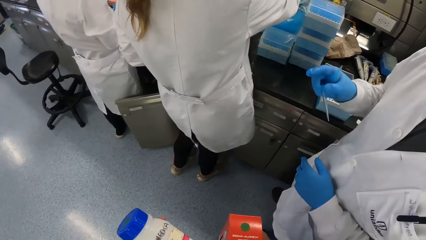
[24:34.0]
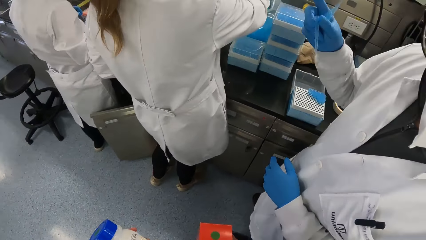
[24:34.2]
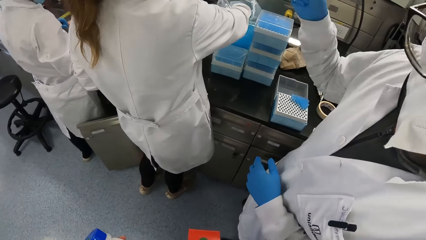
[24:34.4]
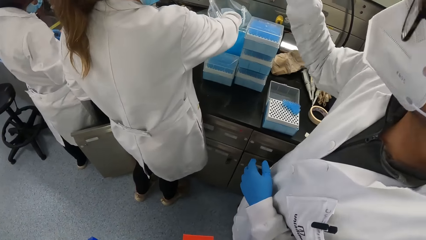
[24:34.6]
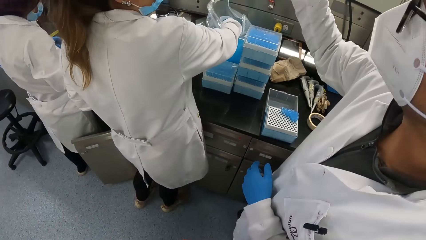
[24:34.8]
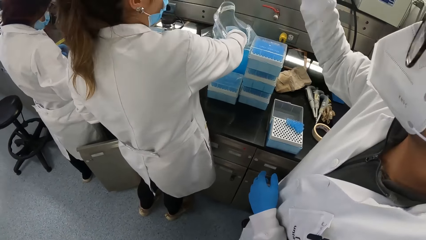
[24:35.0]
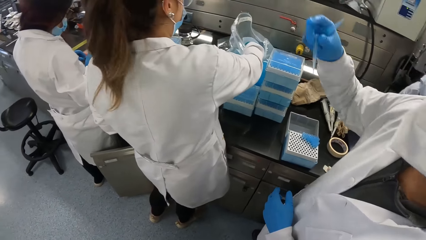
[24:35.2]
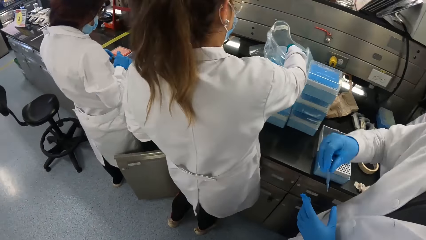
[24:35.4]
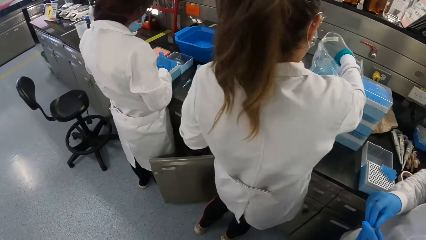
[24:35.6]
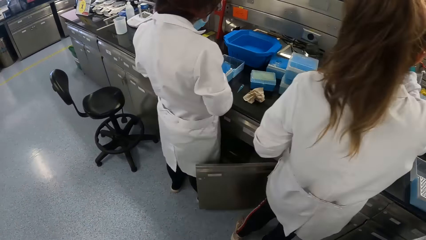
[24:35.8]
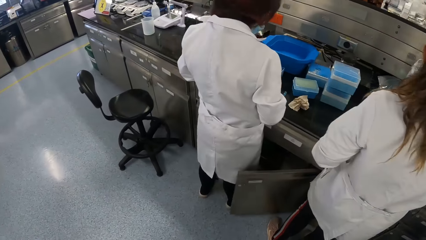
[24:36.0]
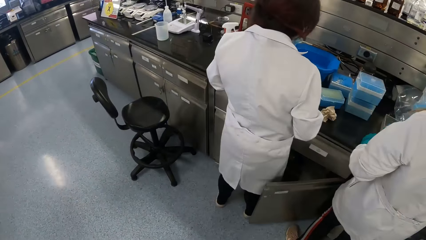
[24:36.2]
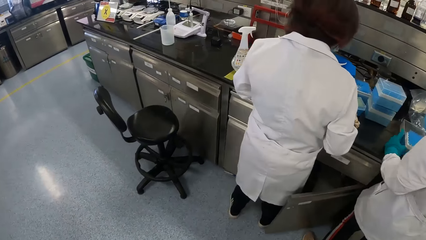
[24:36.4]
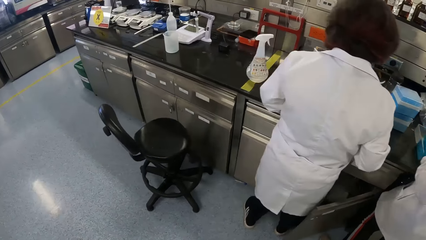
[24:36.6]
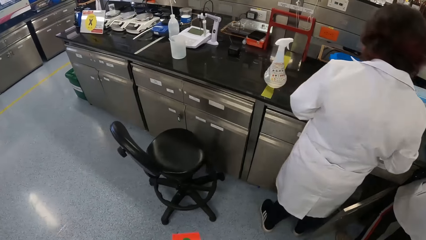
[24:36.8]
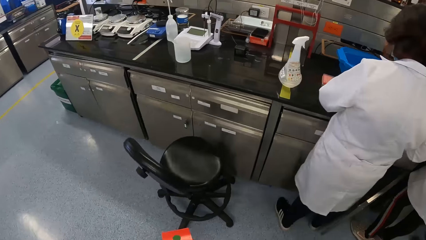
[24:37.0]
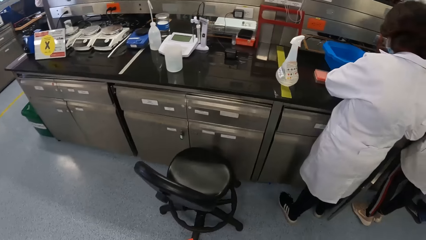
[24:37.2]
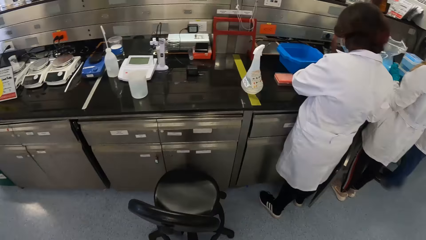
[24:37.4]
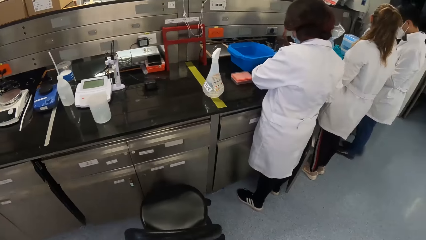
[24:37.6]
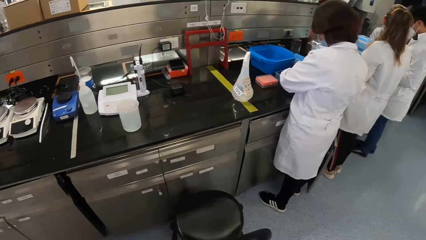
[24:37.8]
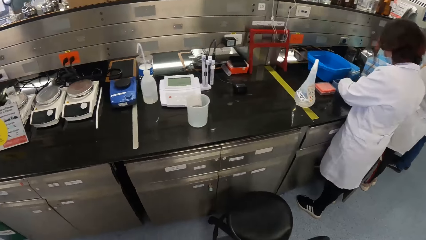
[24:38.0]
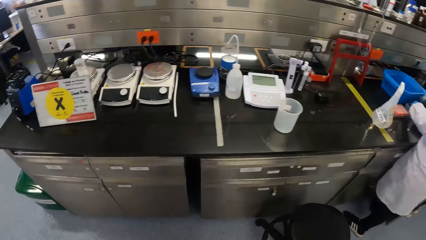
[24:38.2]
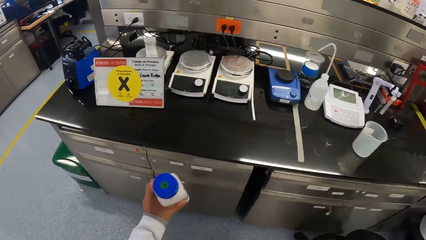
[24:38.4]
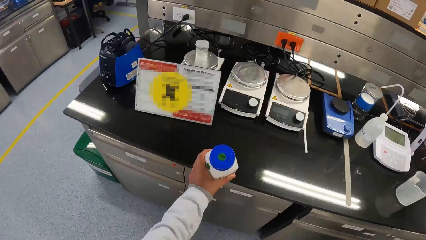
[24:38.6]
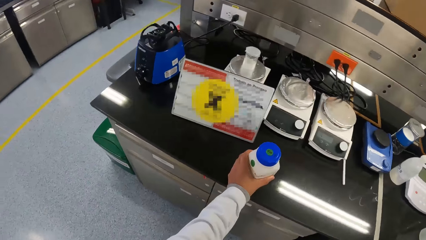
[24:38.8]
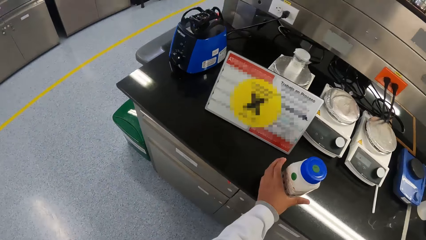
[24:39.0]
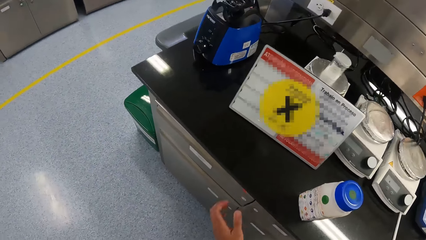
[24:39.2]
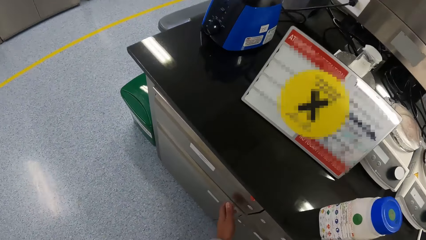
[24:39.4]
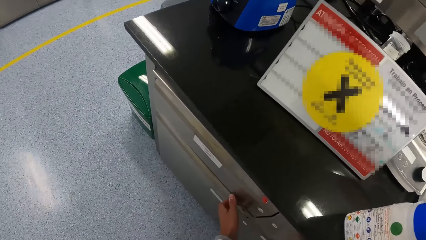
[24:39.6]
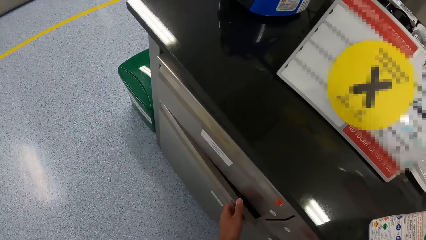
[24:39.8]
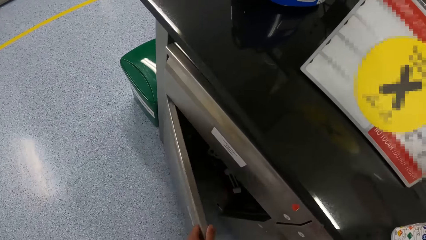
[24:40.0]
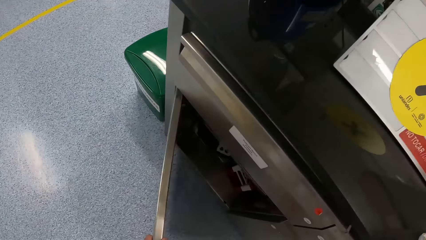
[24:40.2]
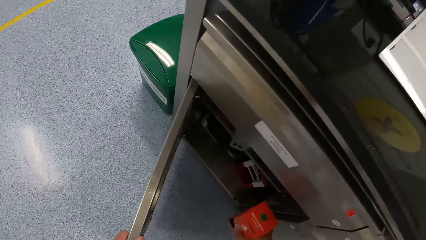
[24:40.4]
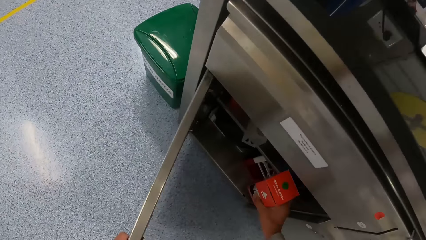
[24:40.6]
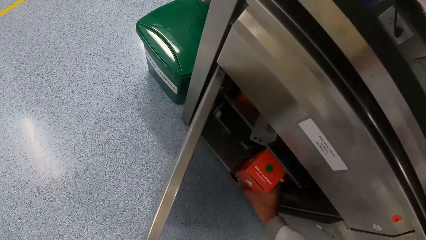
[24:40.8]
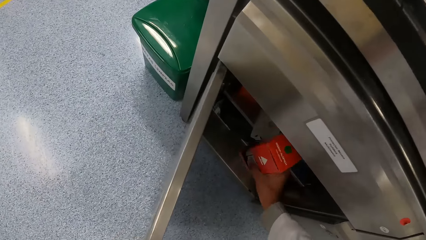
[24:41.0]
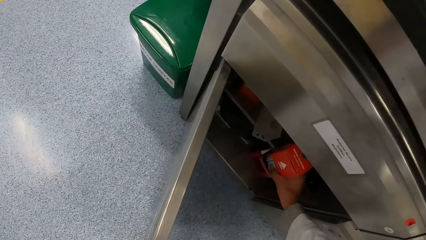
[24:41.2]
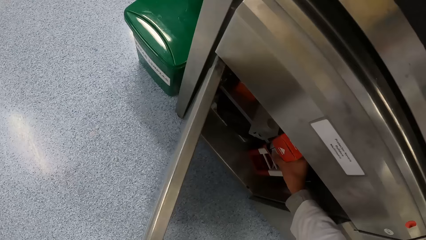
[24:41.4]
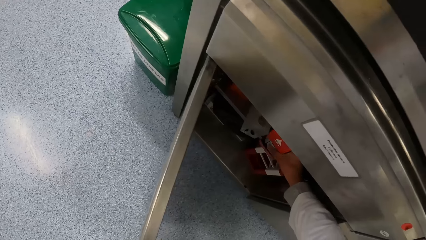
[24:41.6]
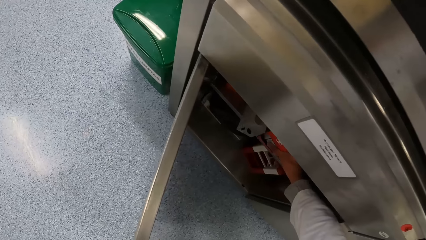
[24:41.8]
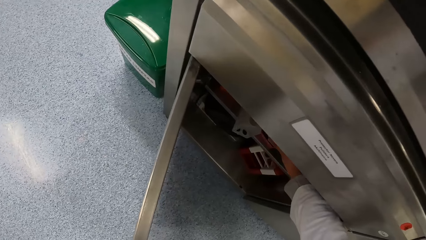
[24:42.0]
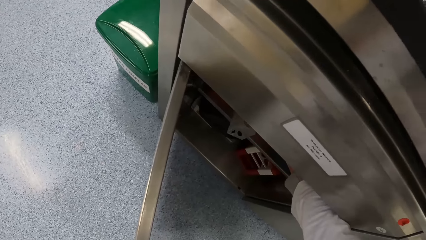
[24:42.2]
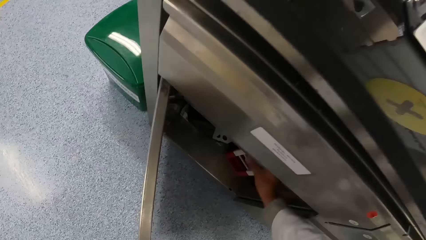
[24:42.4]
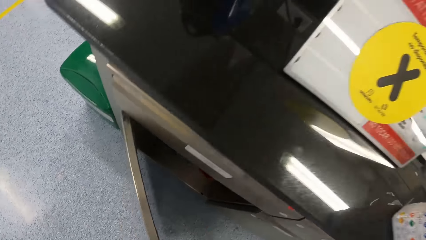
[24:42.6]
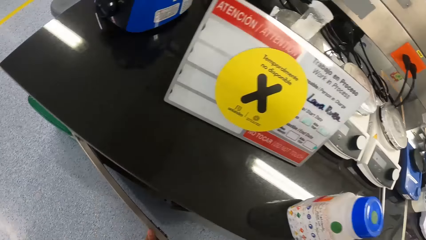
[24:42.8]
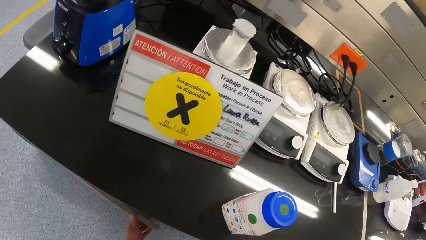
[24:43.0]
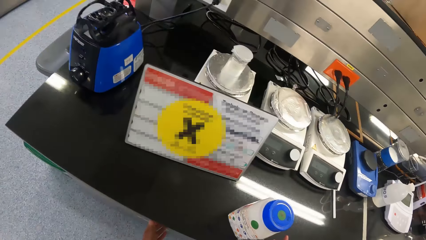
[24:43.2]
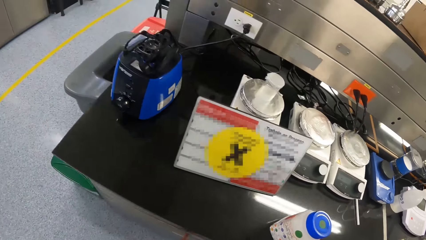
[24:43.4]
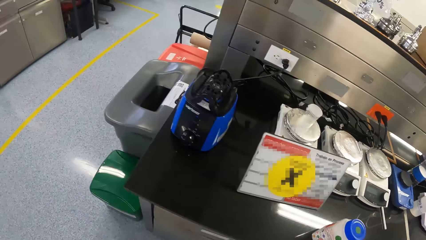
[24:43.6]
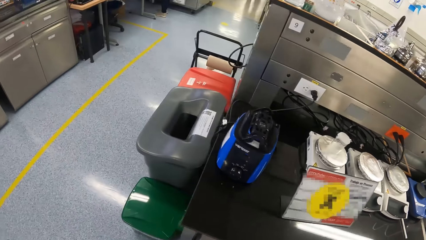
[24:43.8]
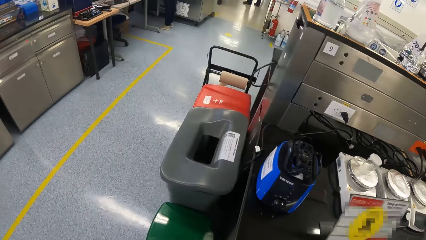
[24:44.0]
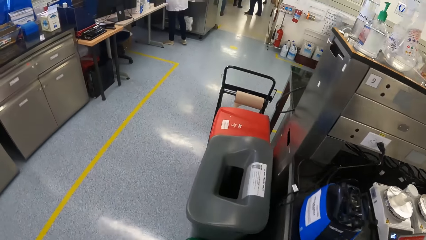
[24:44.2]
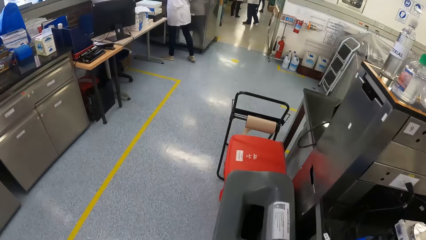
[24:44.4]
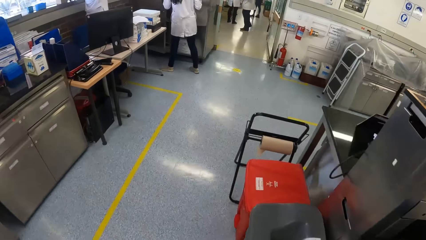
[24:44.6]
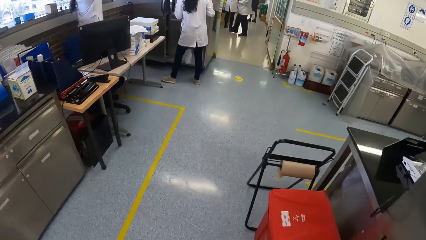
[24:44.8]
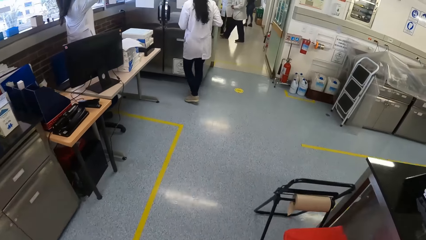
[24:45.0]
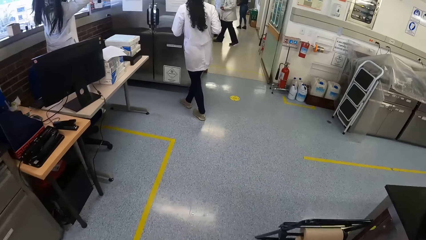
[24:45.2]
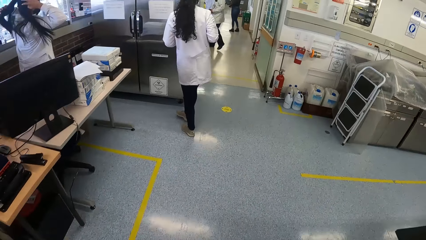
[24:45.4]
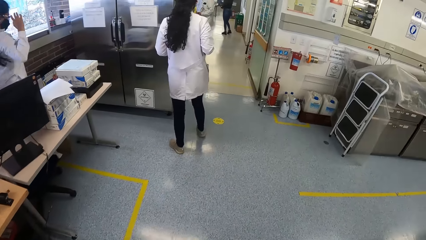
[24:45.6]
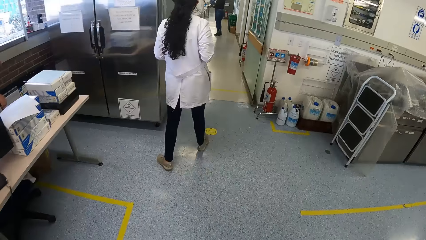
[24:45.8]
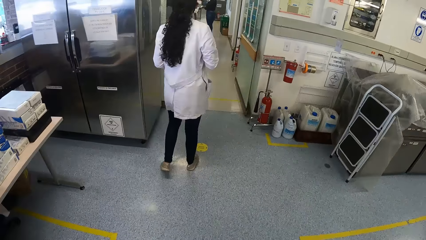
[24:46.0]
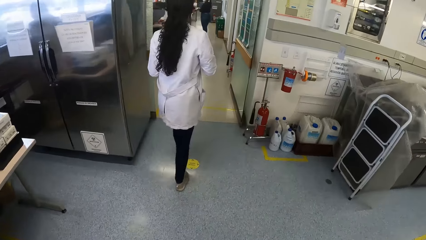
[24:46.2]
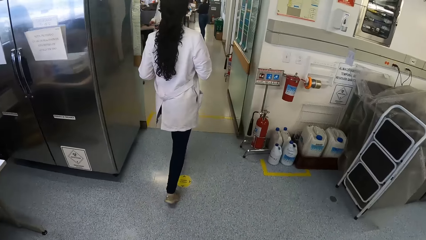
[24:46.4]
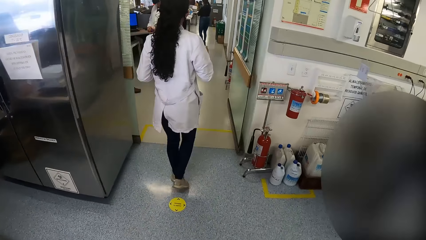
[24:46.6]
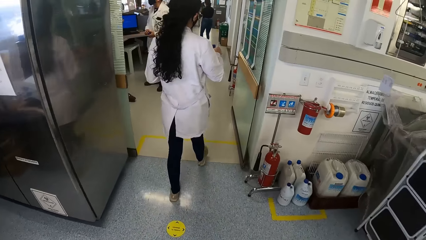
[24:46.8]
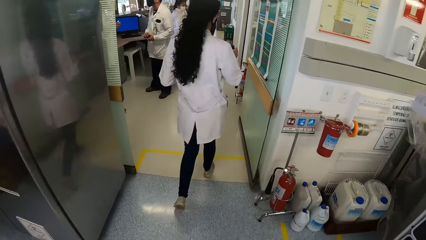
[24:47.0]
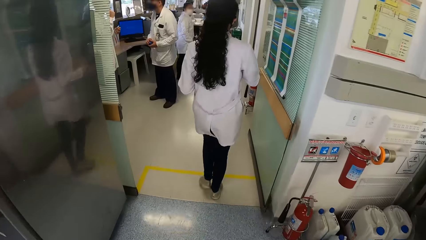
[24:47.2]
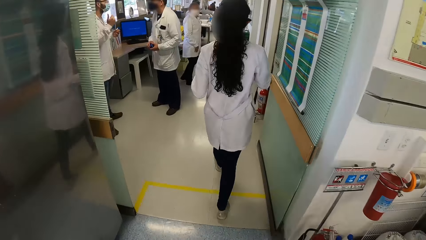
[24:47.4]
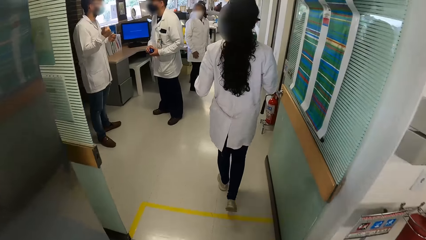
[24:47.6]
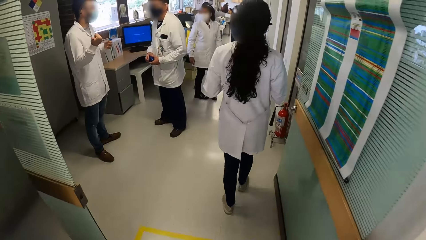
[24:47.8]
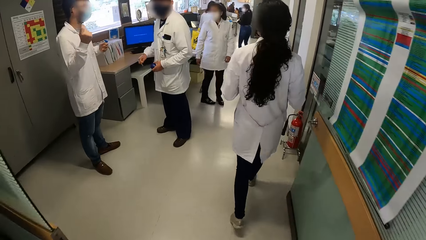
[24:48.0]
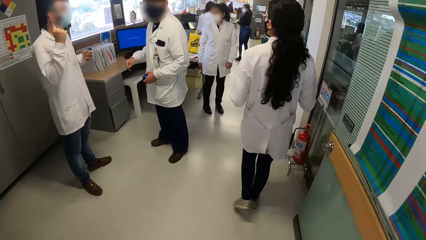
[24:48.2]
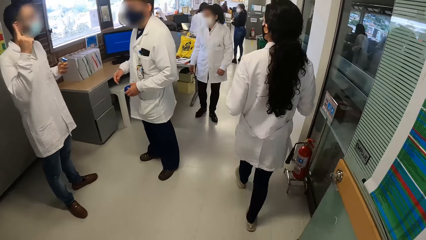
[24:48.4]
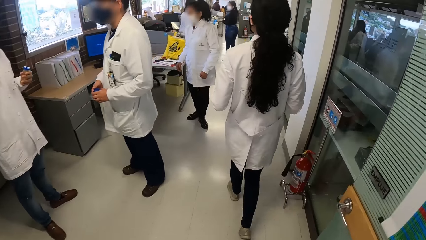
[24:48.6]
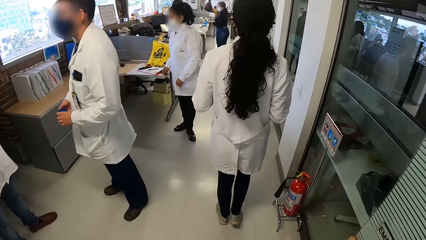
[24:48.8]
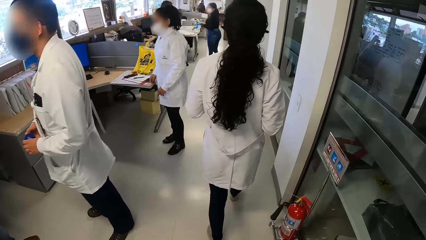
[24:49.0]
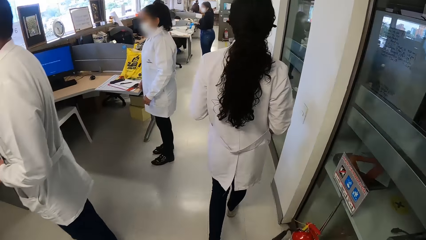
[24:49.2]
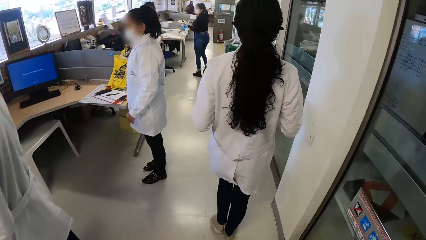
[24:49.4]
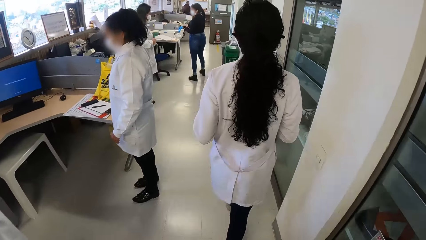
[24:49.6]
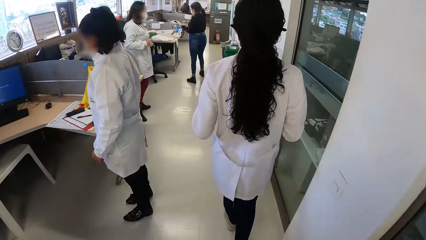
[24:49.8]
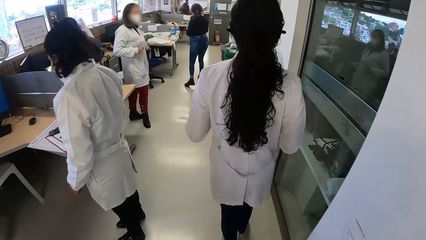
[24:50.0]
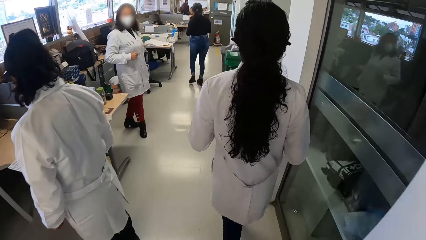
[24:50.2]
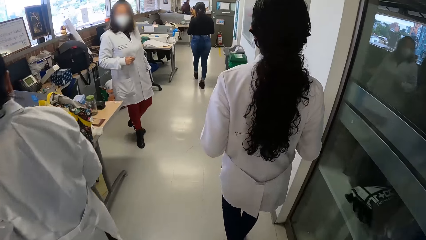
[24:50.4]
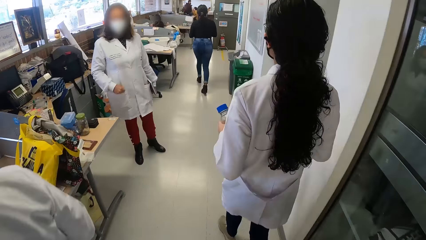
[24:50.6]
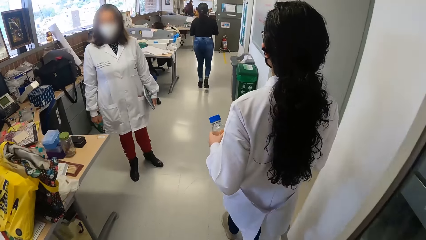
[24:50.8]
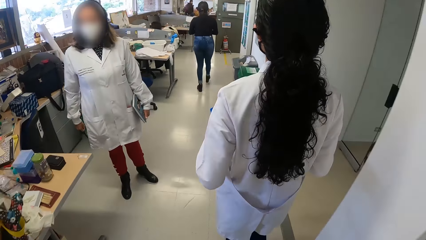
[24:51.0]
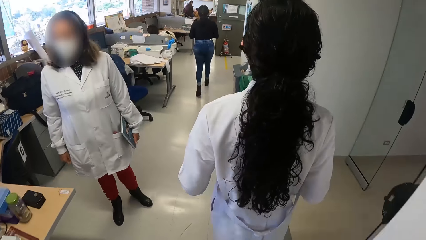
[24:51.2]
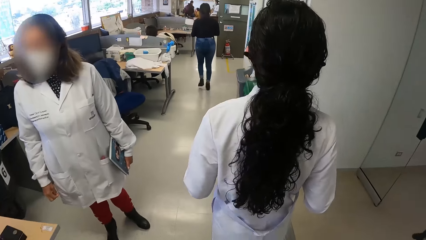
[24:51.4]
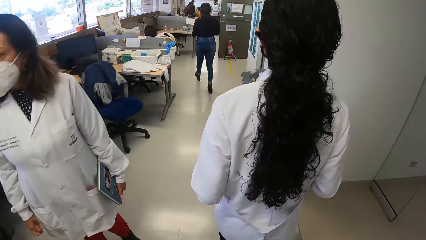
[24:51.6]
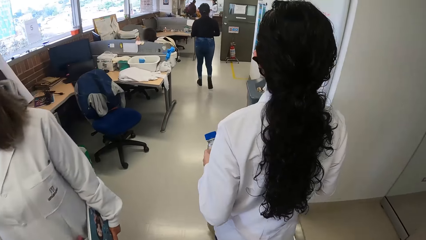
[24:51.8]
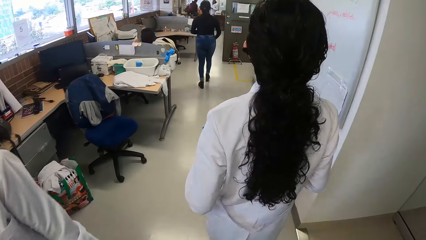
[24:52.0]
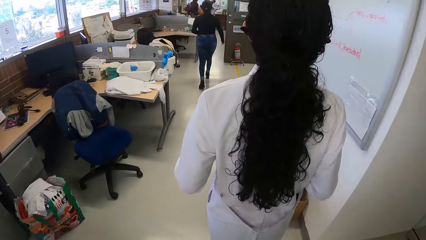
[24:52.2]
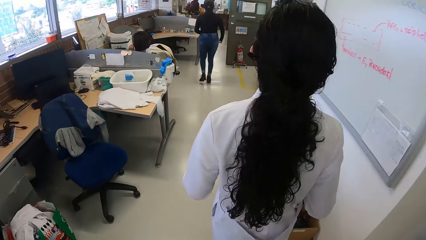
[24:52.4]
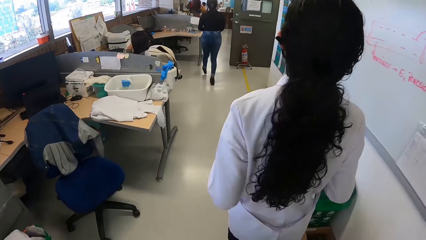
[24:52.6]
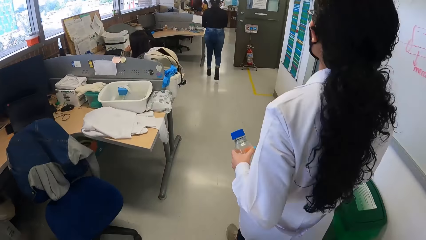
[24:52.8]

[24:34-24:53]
A lab technician points with the right hand. The camera wearer walks around. He drops the container on the workbench with his left hand. He opens the base cabinet with his left hand. He puts the pack in his right hand into the base cabinet. He closes the base cabinet with his left hand. He picks up the container on the table with his right hand. He walks towards a base cabinet of a workbench. Another lab technician walks around. A woman walks around. A third lab technician converses with a fourth lab technician. The camera wearer enters into a hallway from a laboratory room.
